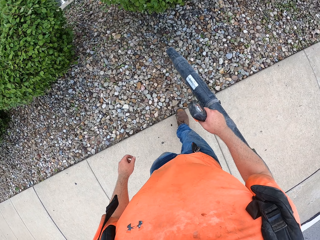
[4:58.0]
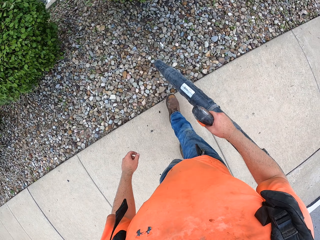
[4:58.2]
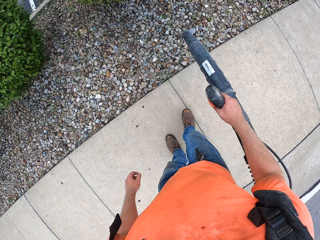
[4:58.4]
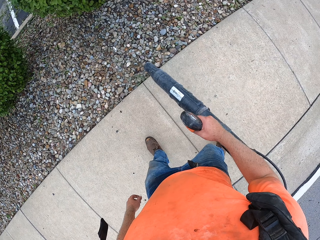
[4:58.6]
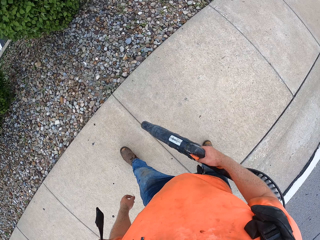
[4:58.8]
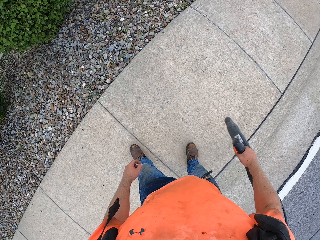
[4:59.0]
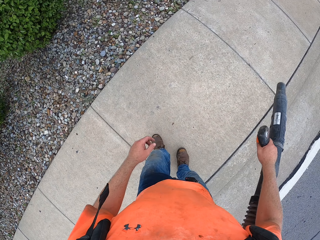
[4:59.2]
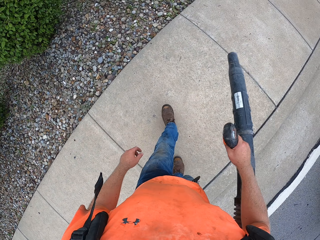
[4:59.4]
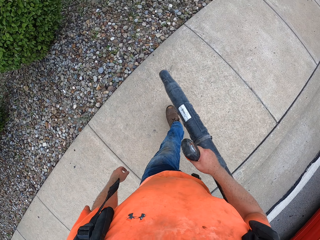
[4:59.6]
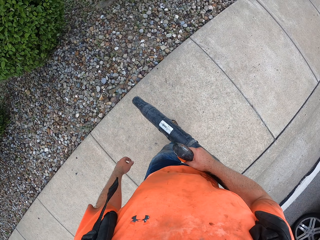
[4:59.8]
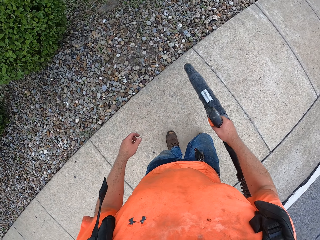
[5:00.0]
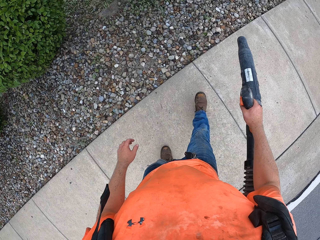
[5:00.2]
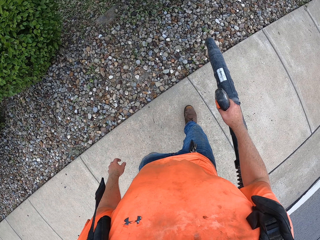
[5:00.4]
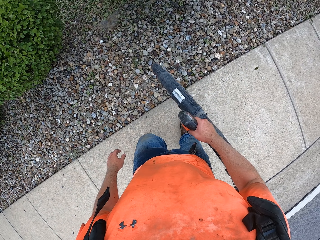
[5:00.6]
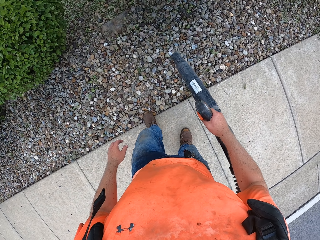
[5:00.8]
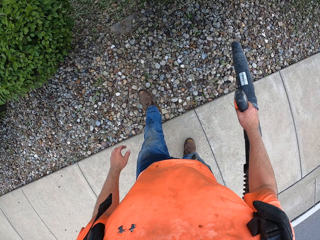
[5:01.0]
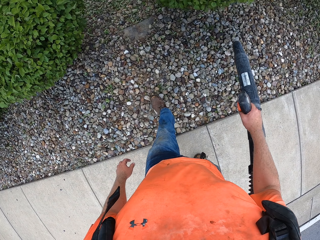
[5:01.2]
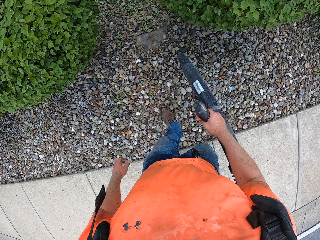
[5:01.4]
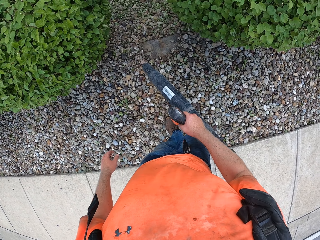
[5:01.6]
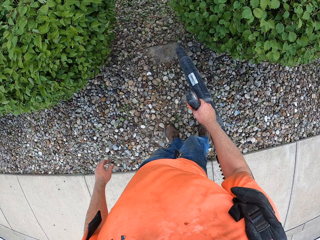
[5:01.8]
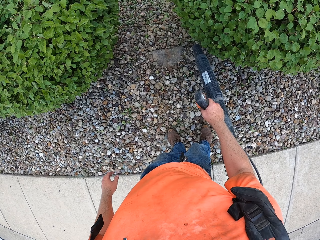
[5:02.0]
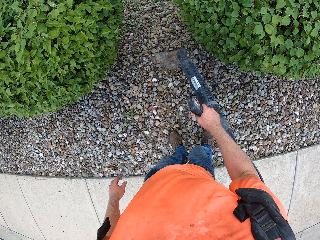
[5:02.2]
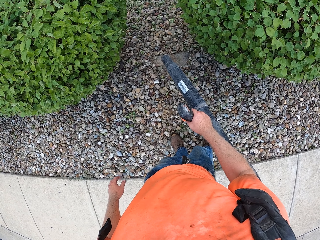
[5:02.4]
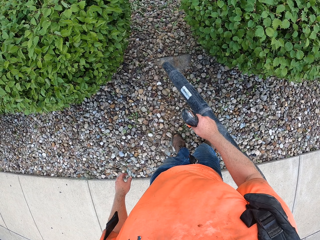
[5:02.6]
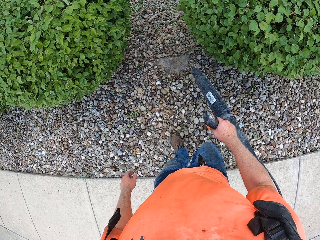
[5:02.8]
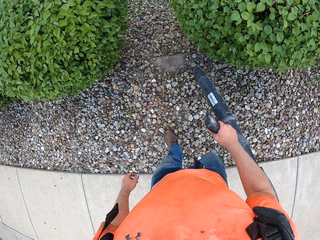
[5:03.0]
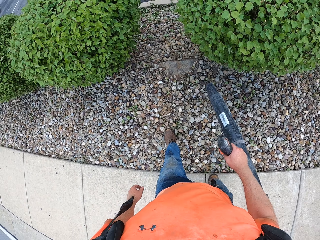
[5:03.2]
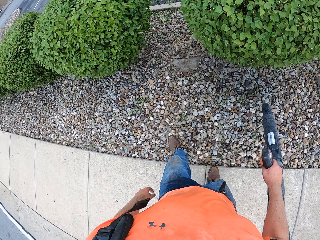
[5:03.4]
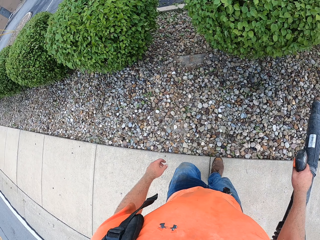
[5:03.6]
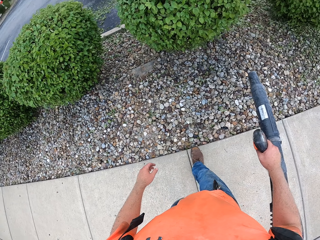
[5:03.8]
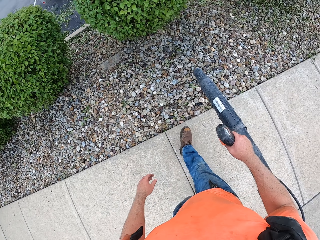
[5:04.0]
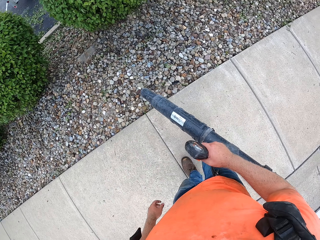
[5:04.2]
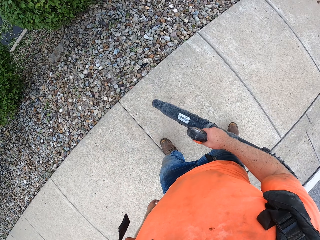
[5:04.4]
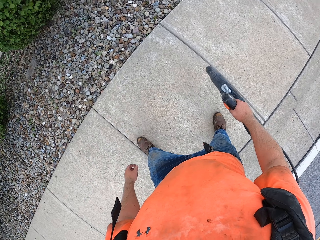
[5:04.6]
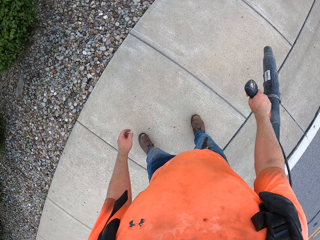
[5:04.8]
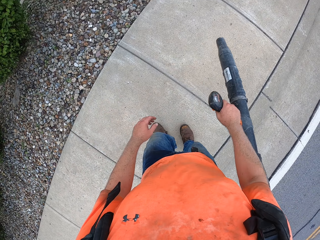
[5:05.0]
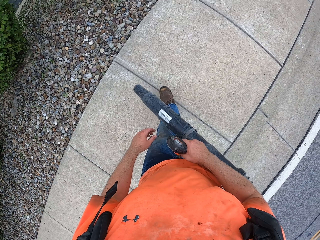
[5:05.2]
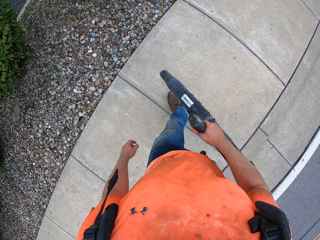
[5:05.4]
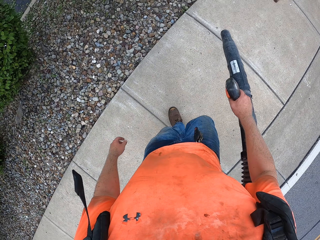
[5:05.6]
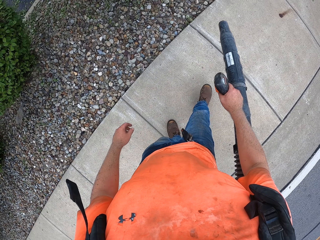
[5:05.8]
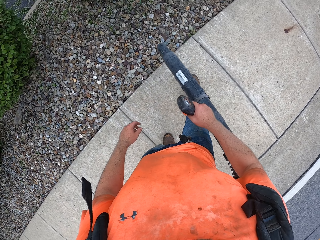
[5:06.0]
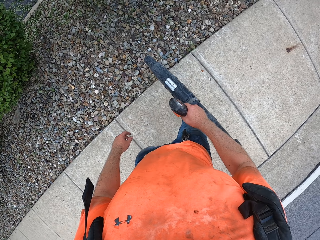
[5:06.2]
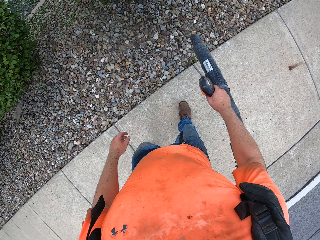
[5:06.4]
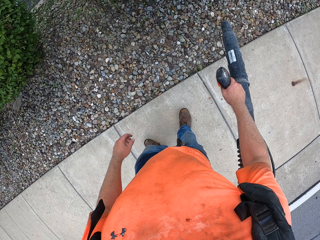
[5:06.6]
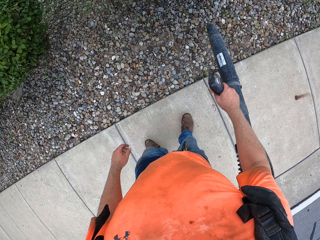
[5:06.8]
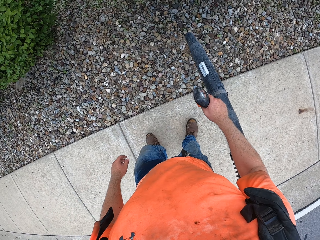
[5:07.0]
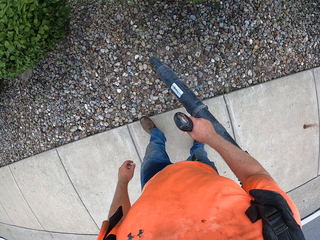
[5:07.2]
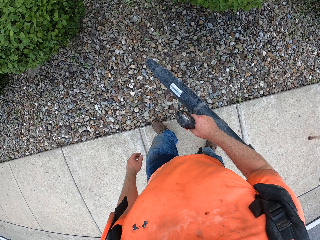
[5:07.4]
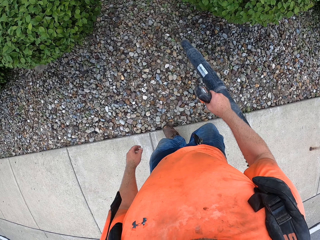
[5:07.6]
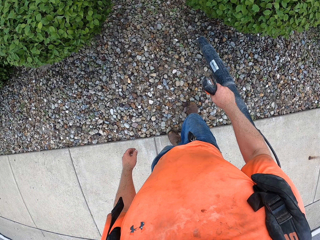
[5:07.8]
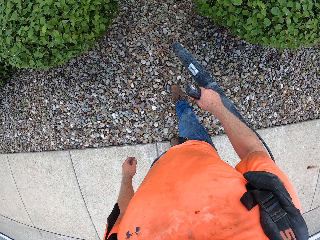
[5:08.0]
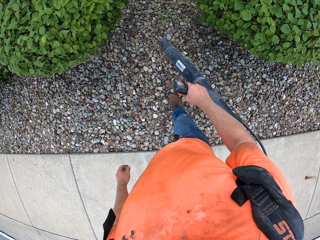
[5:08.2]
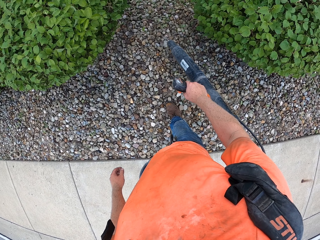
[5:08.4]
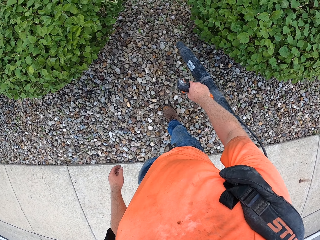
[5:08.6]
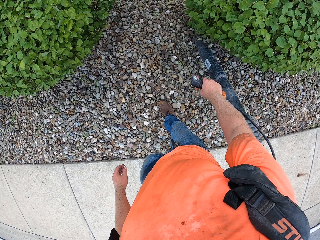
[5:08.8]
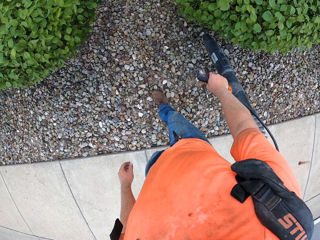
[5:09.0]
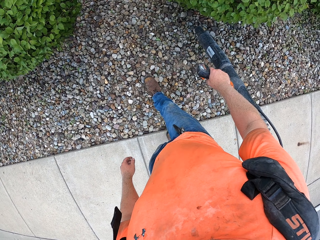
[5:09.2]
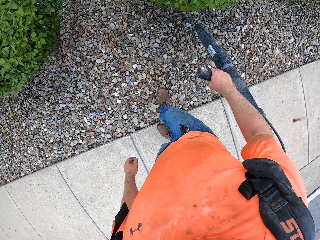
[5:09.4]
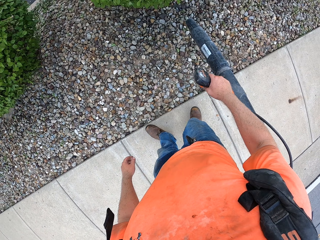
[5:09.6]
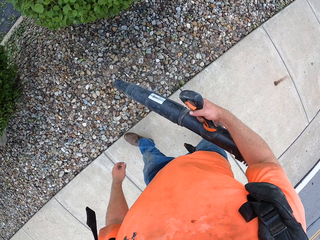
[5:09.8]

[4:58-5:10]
The camera wearer blows leaves on the walkway with the backpack leaf blower in his right hand. A red car drives past the camera wearer.

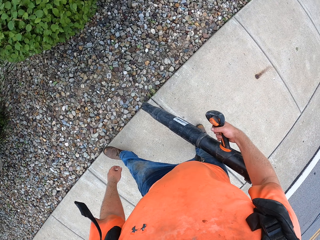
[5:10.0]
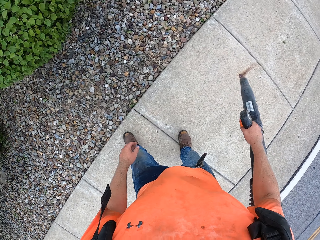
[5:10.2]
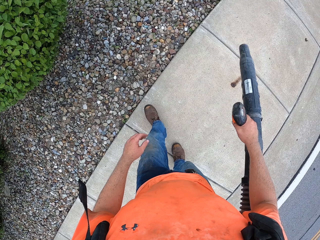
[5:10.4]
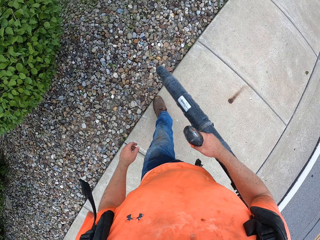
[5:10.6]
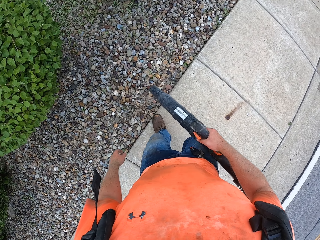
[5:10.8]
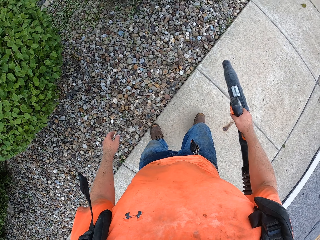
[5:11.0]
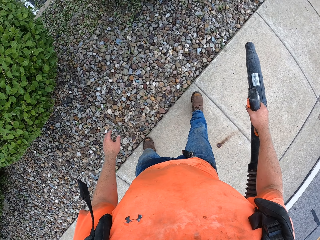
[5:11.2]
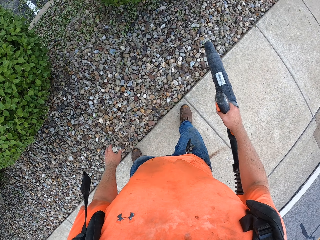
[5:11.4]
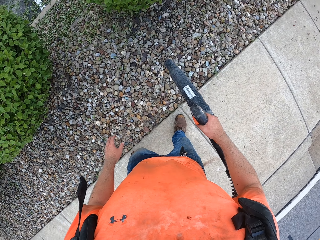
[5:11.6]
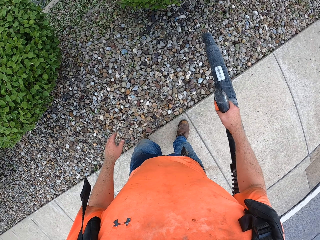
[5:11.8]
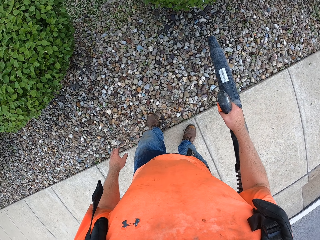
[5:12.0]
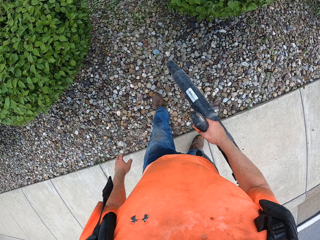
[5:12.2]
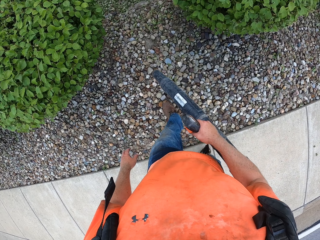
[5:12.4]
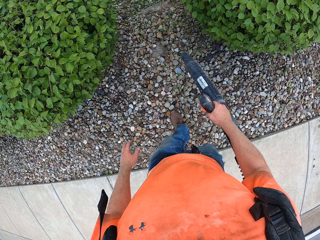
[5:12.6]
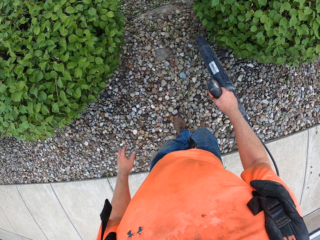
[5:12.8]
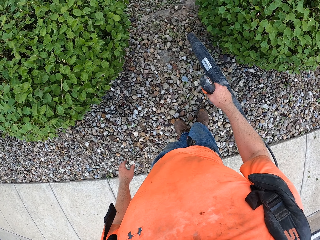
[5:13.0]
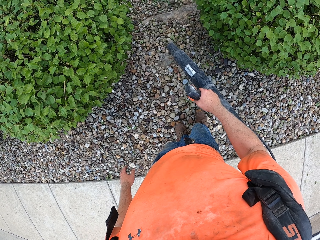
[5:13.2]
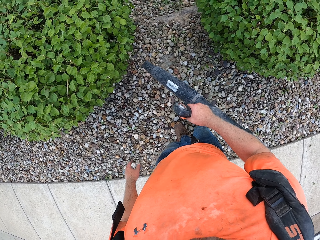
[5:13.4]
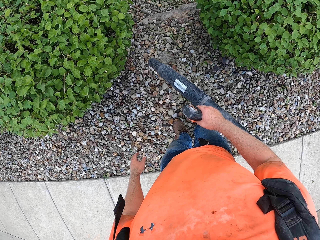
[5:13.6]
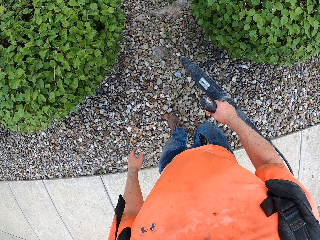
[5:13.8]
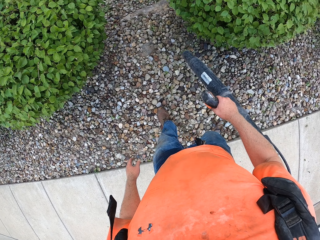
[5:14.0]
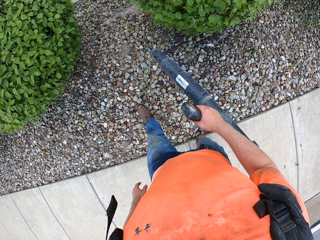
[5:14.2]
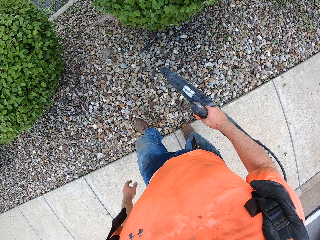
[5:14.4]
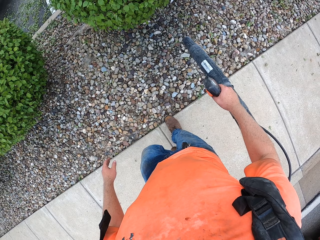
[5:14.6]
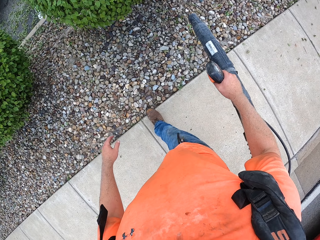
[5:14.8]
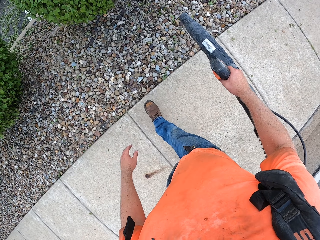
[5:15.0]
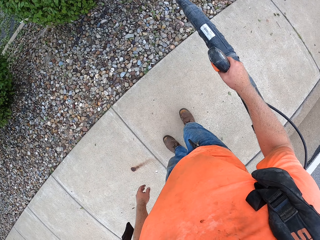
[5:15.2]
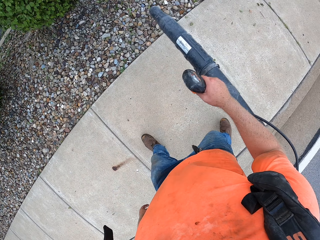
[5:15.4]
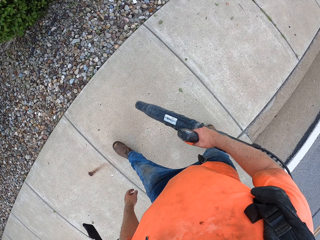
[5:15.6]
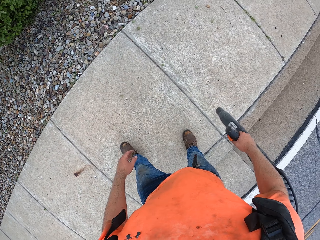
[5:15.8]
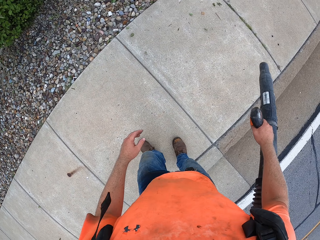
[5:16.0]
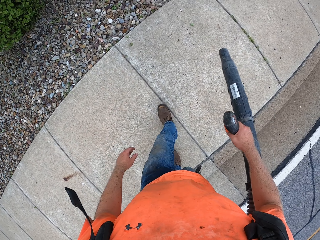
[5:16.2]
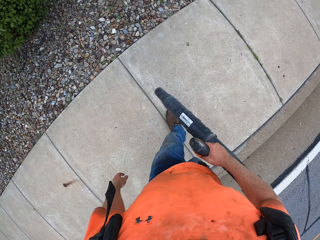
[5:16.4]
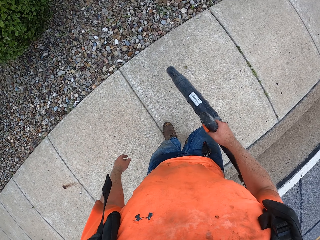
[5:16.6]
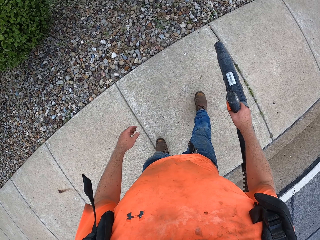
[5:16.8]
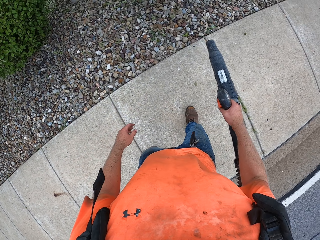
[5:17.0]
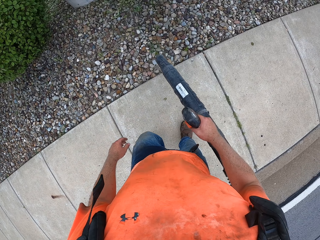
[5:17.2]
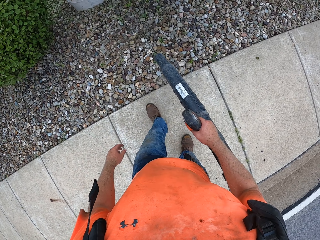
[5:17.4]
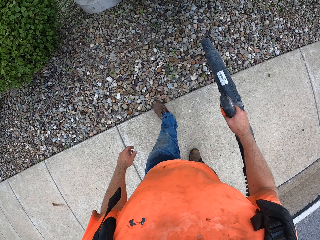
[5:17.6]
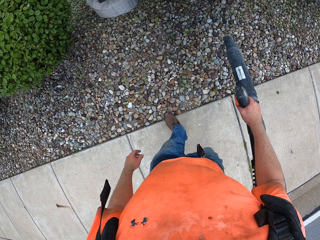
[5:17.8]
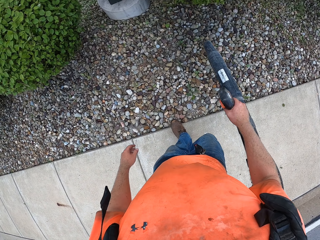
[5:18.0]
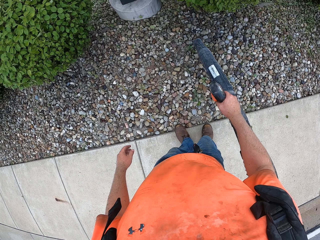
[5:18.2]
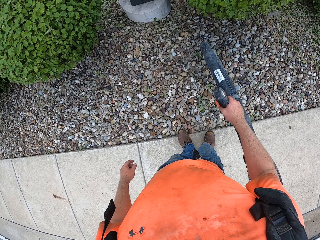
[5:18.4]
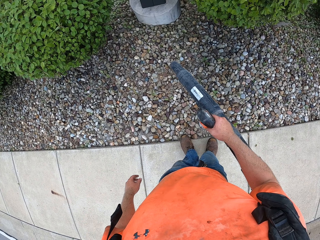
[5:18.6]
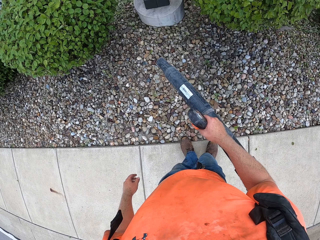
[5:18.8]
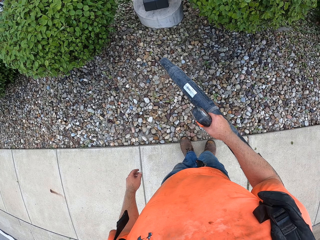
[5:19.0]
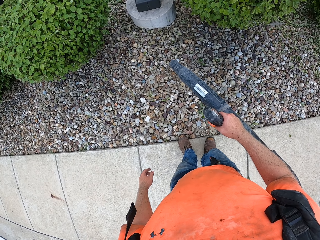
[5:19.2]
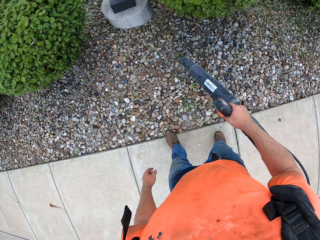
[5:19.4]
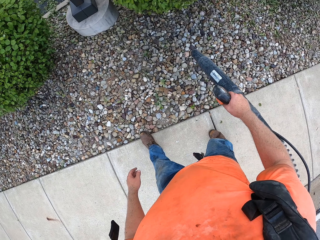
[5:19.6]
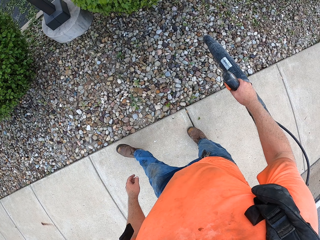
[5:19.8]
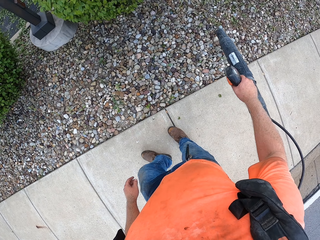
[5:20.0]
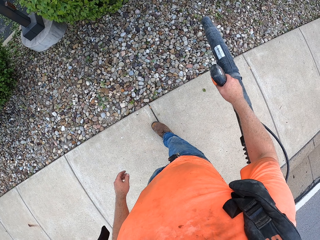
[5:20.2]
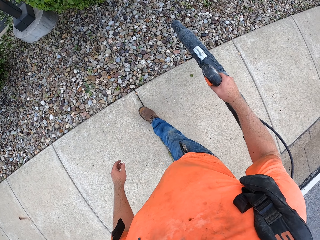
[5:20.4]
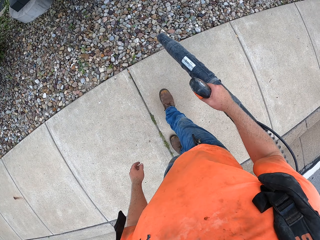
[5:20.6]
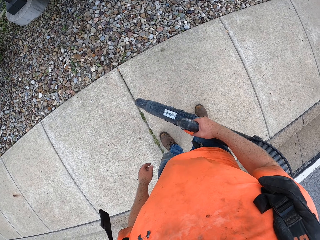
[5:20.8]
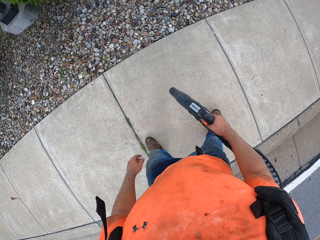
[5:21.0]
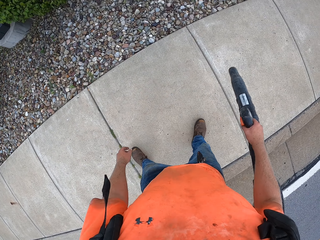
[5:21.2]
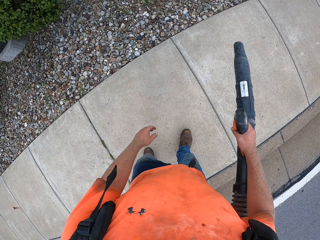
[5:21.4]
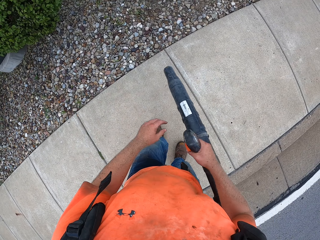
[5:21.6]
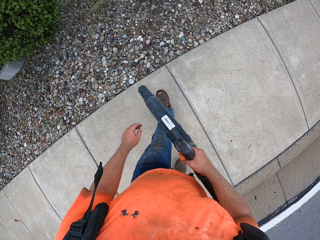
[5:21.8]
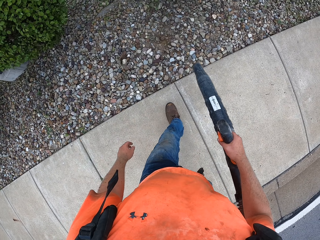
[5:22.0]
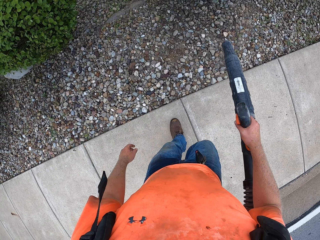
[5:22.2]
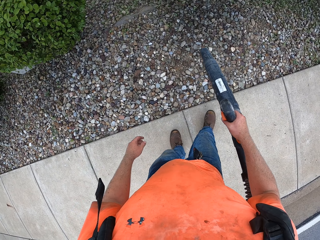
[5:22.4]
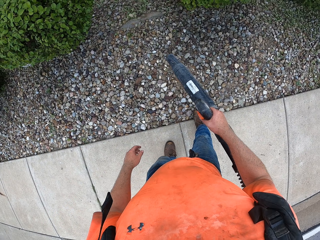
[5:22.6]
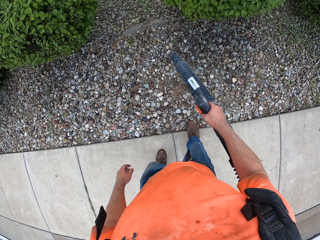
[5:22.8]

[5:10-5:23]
The camera wearer blows leaves on the walkway with the backpack leaf blower in his right hand. A red car drives past the camera wearer.
